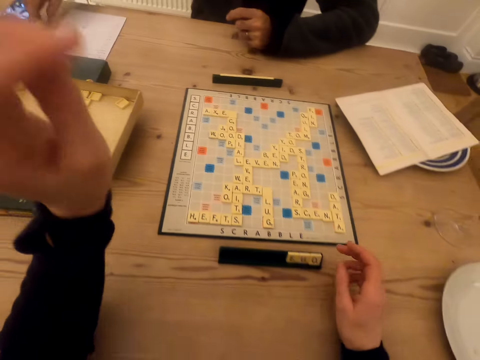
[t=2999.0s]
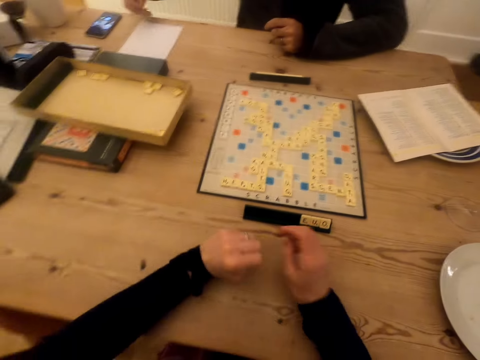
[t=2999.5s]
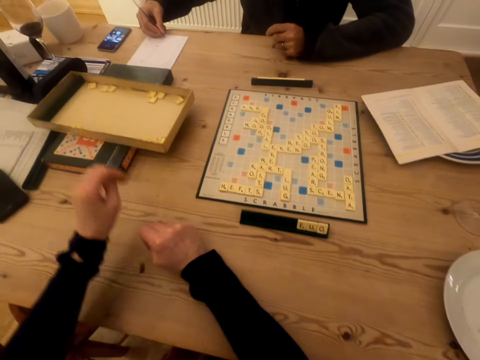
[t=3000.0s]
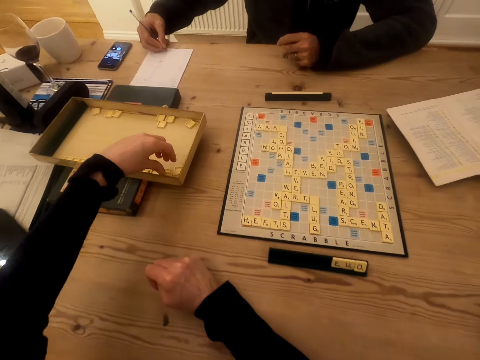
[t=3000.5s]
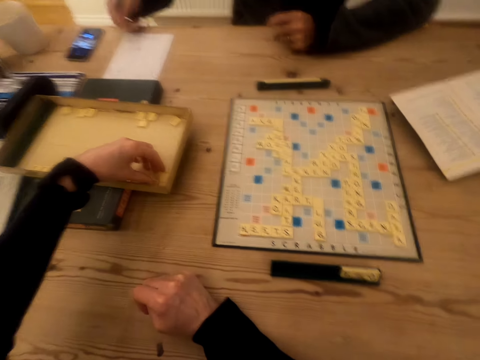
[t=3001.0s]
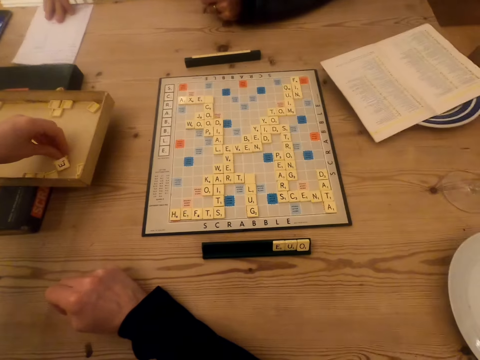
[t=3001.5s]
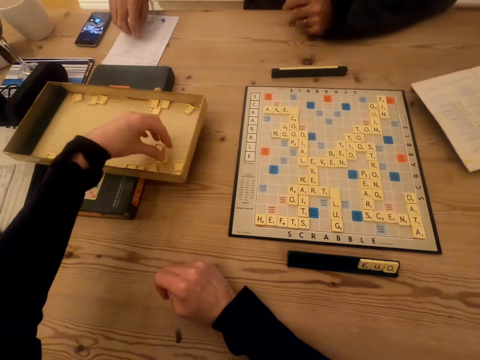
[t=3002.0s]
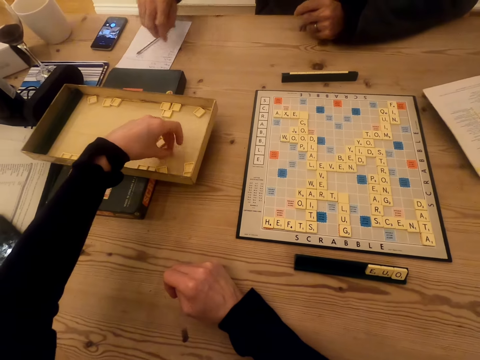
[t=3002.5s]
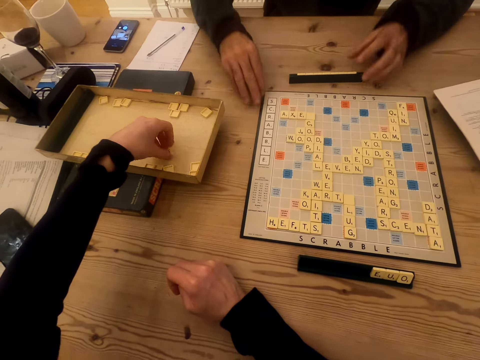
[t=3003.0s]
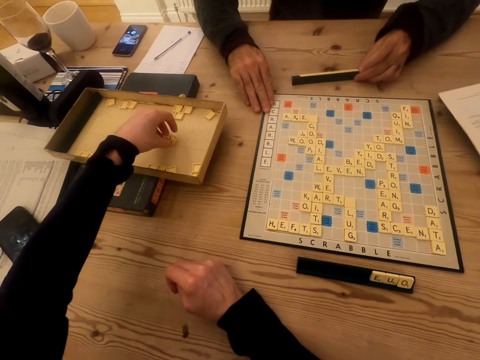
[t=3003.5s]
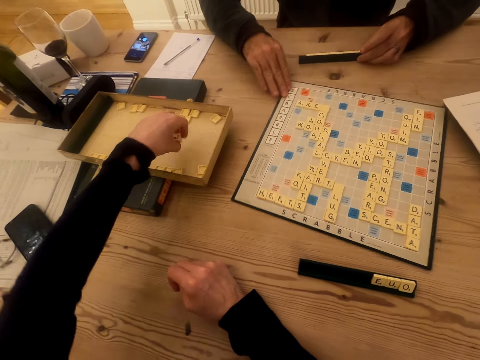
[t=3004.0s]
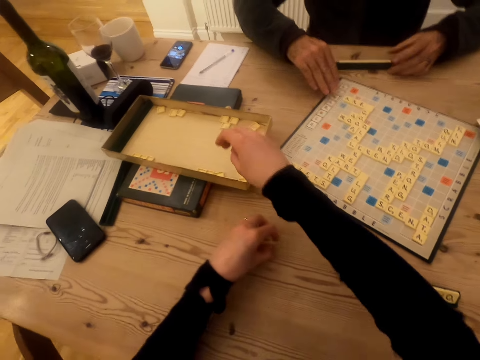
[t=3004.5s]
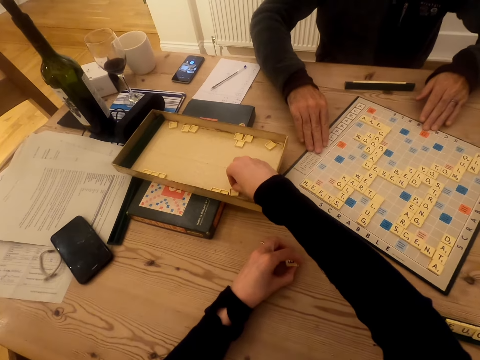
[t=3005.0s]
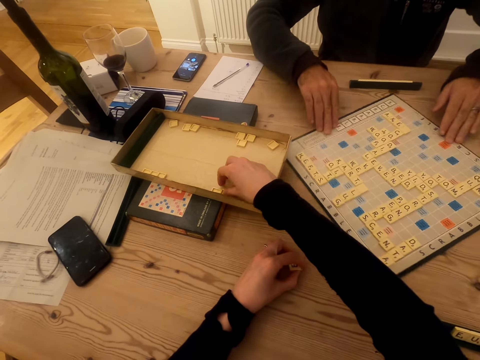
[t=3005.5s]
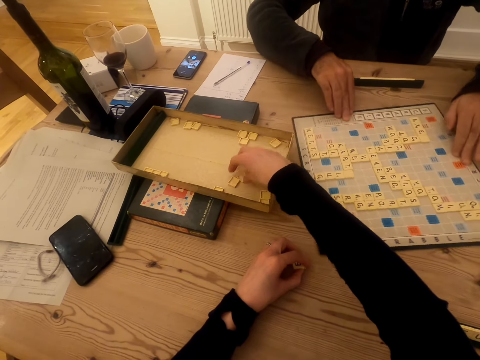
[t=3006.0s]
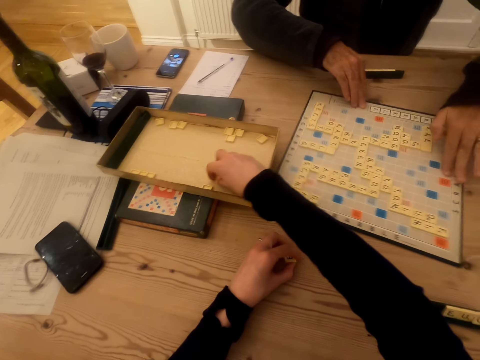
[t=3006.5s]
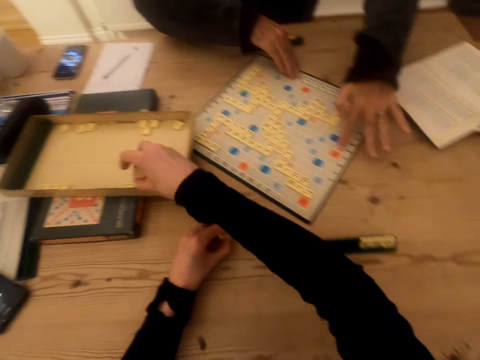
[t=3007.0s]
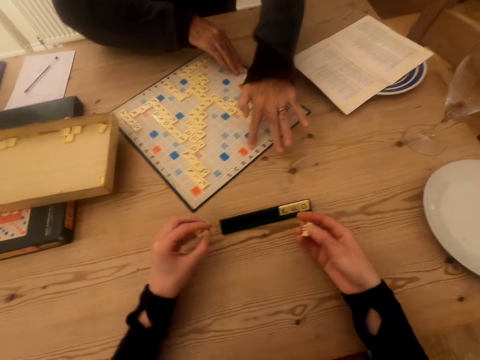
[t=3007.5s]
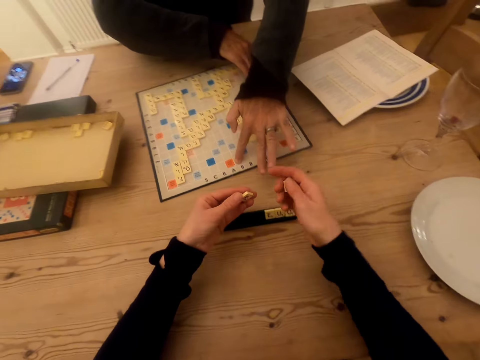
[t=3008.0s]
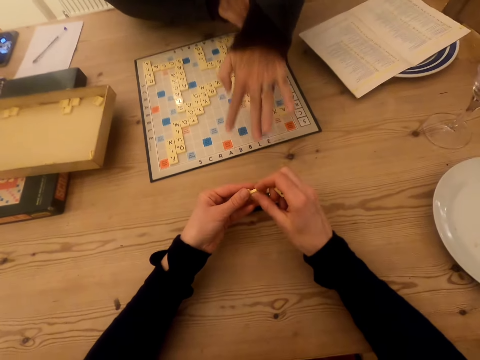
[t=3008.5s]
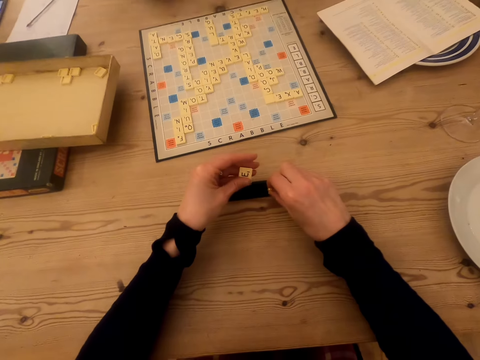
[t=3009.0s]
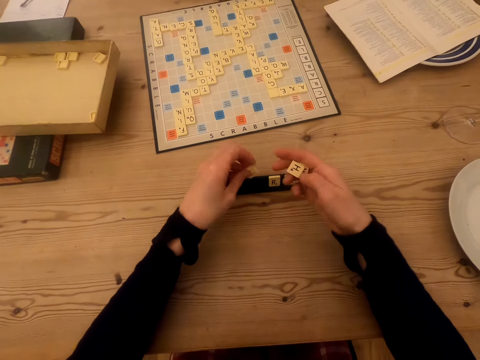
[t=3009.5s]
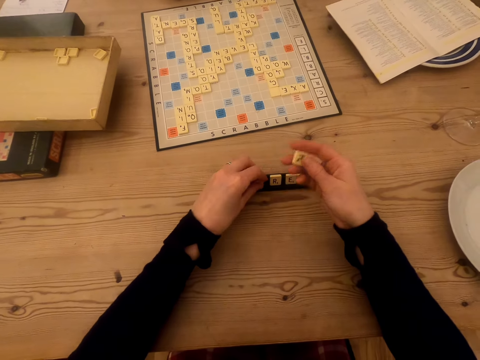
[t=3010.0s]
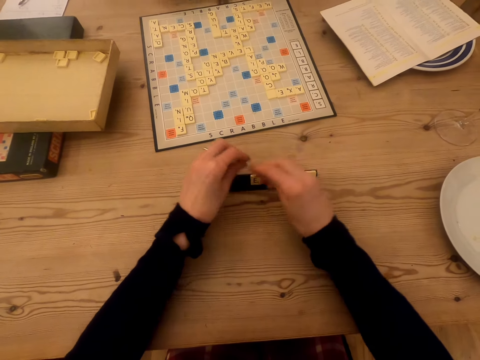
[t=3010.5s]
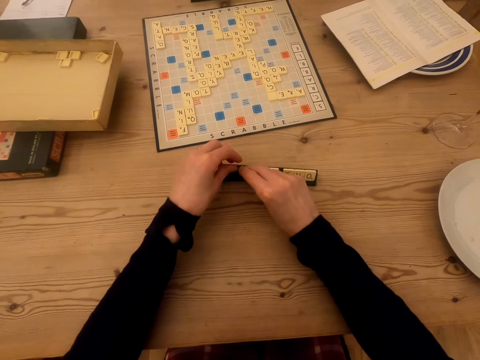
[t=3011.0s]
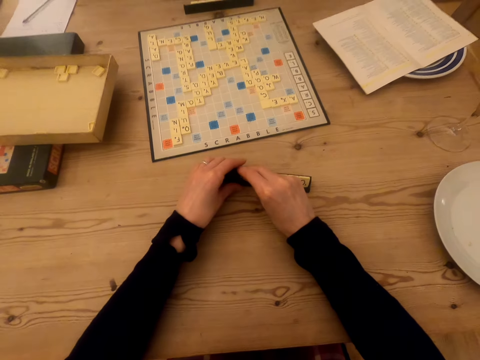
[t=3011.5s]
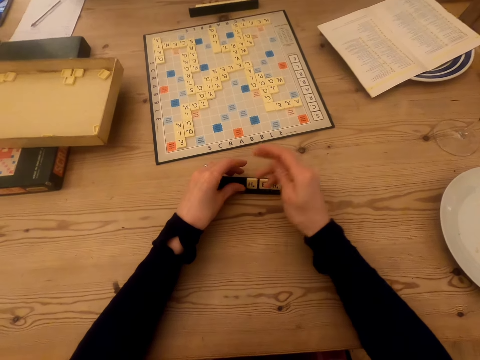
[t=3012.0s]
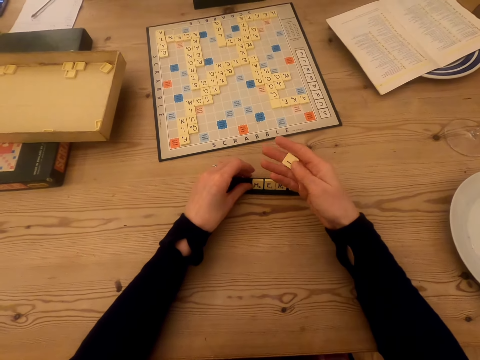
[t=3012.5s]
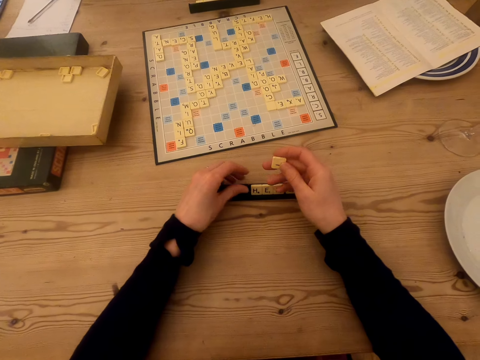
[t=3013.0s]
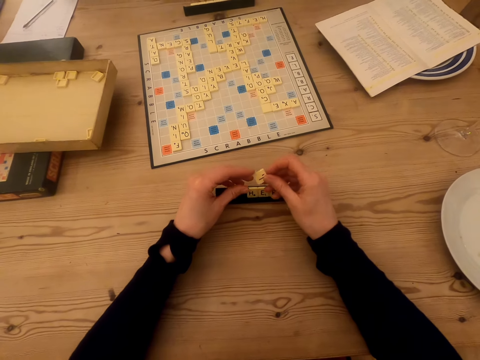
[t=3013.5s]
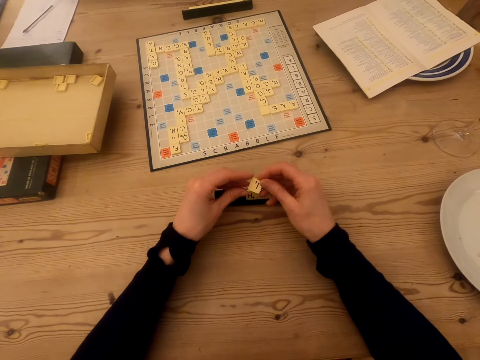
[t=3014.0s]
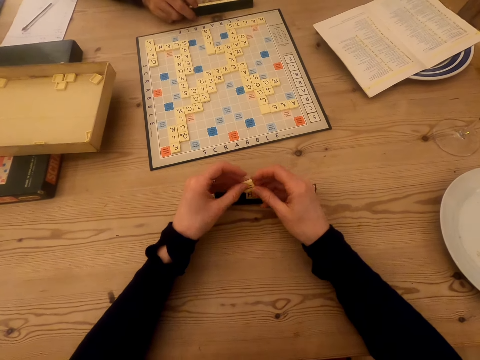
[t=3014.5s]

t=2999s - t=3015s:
The camera wearer raises the hands. A man picks up the pen on the table and writes on a piece of paper. The camera wearer picks up a wood scrabble tile on the box. They talk to the man. They pick up the tiles on the box. The man puts the pen on the table. The camera wearer picks up the wood scrabble tiles on the box. The man rotates the scrabble board and pulls the chalkboard tile place card holder. The man rotates the scrabble board. The camera wearer picks up the tiles on the box. They talk to the man. They play the scrabble game. They put the tile on the chalkboard tile place card holder. They put the tile on the chalkboard tile place card holder again. The man talks to the camera wearer.

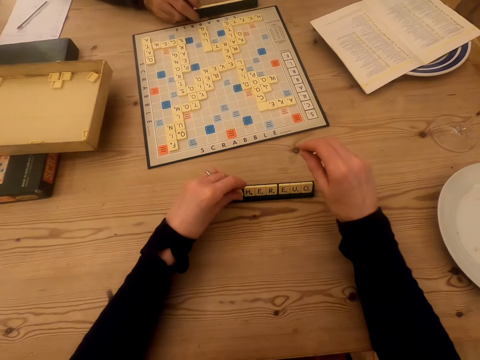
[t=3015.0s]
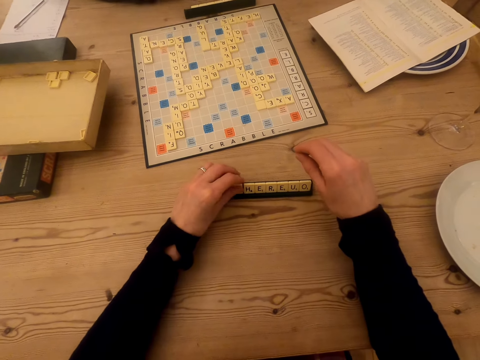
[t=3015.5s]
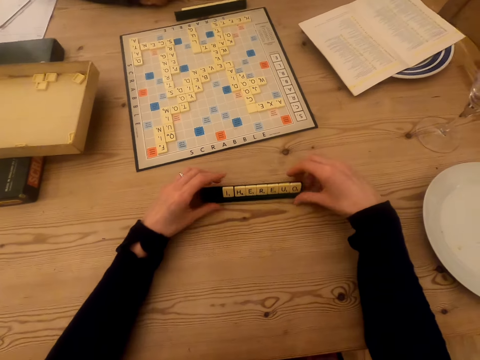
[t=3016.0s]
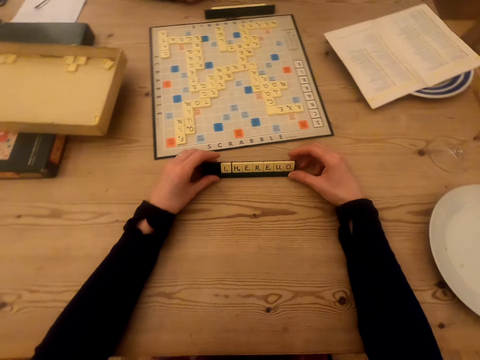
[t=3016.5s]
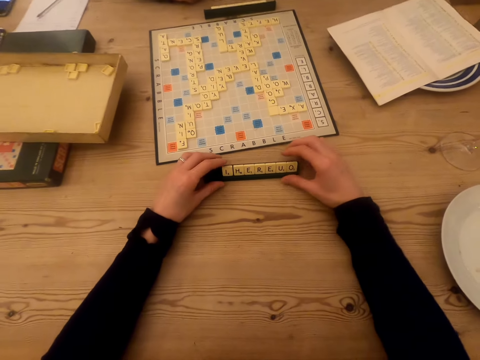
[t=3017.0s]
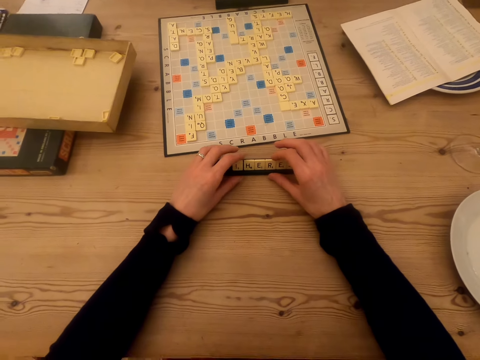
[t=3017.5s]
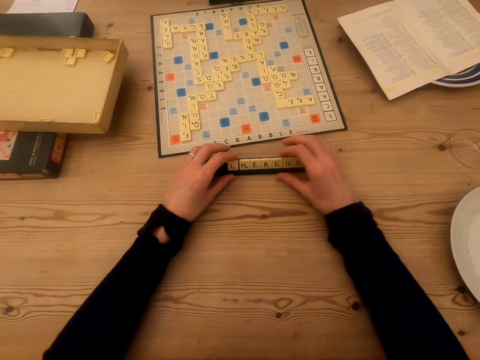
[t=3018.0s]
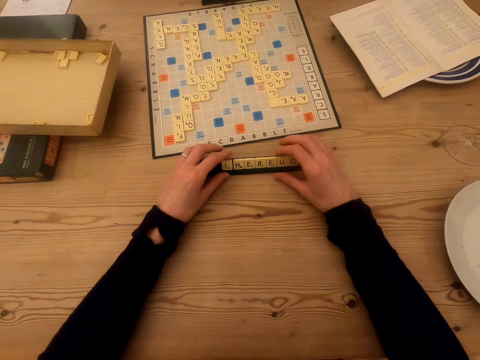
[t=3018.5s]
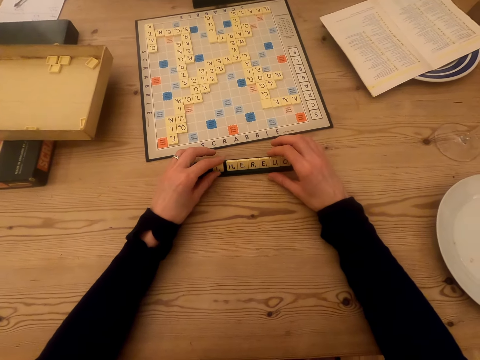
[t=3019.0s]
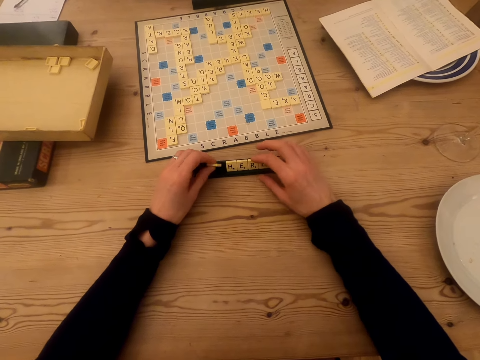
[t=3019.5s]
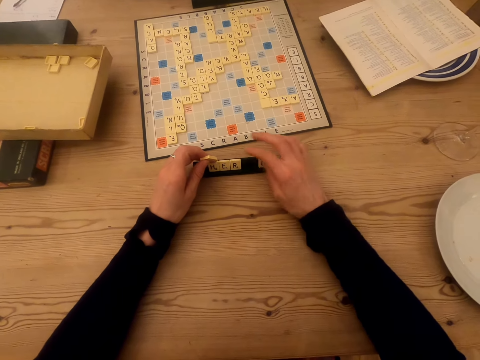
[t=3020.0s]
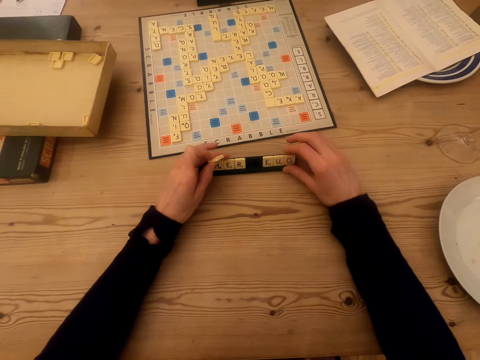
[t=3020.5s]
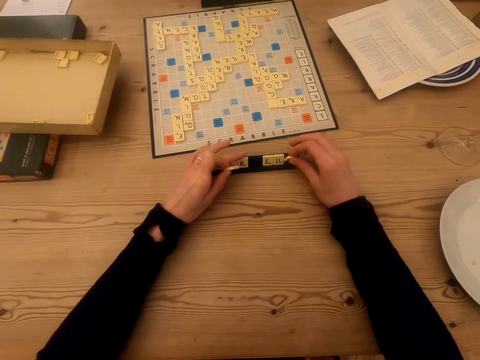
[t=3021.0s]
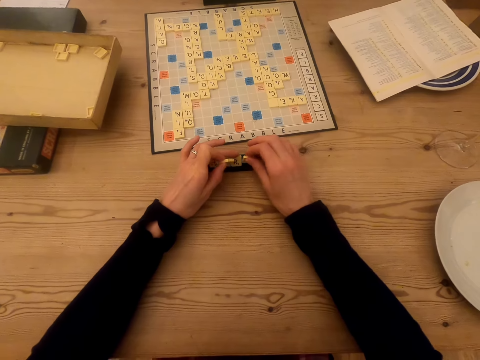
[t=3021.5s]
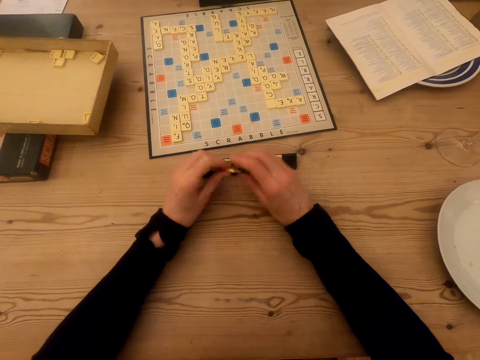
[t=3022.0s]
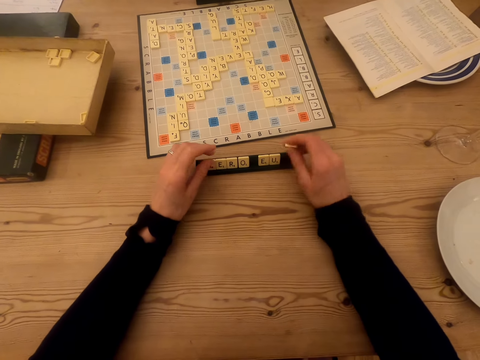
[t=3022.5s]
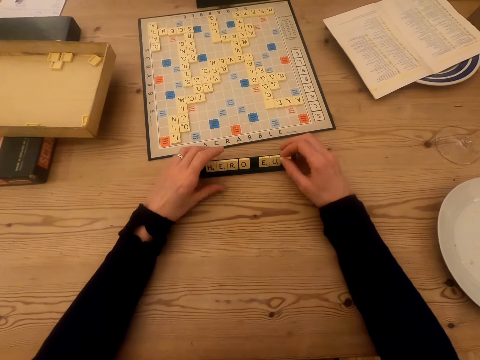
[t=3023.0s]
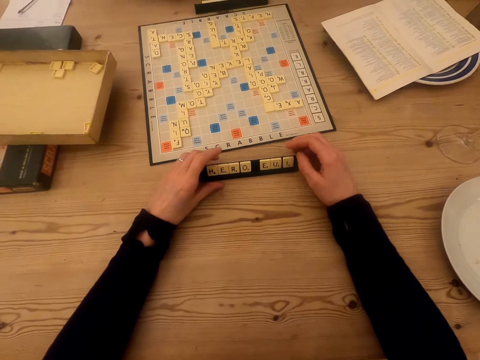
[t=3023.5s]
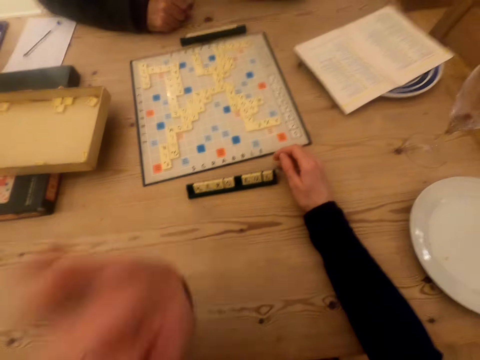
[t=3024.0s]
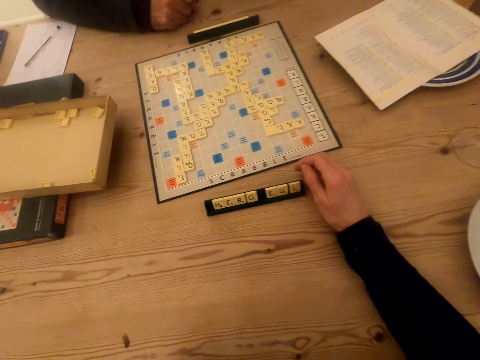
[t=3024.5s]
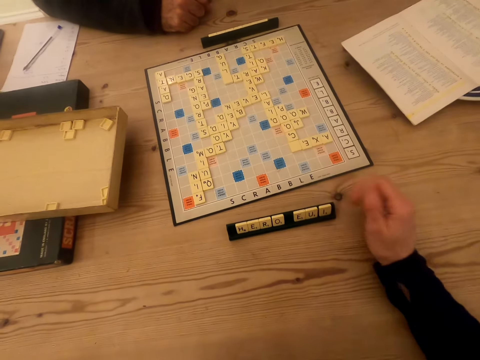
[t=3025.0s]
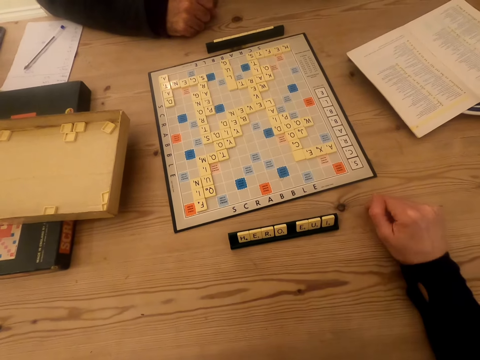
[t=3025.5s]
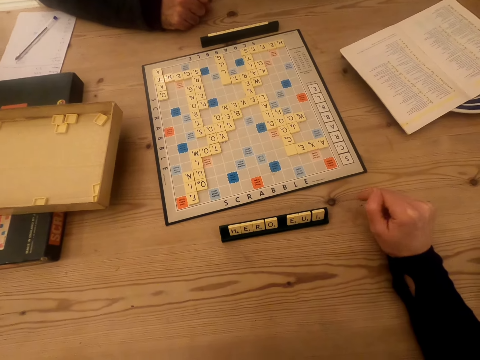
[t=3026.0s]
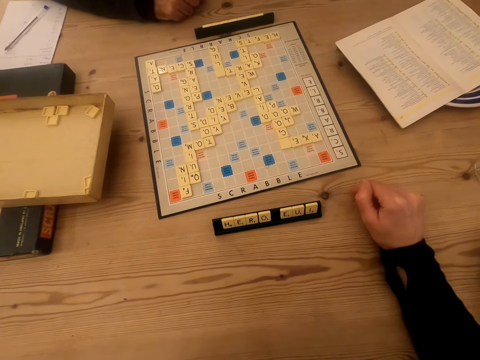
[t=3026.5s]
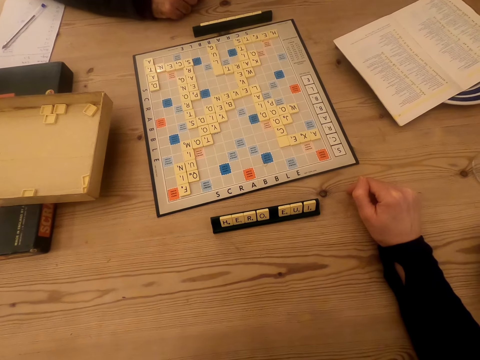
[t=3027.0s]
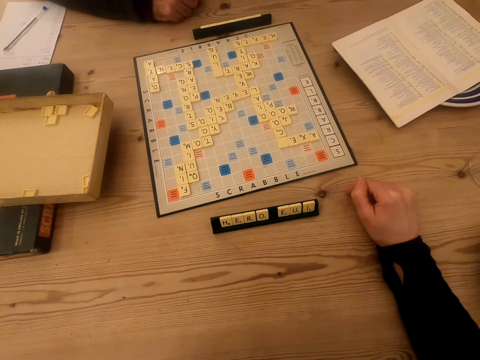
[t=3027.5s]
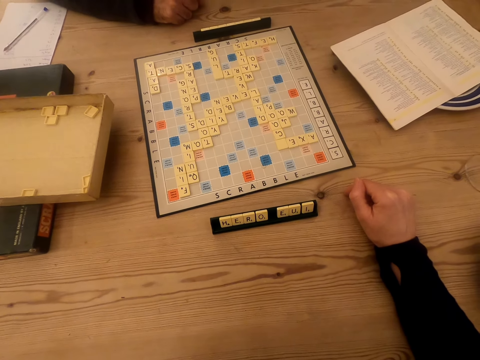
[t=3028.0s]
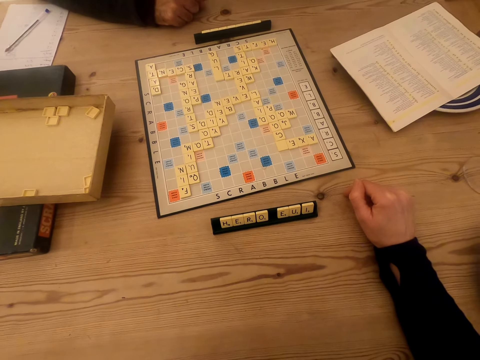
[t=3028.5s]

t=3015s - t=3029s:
The camera wearer touches the chalkboard tile place card holder. She pushes the chalkboard tile place card holder. She arranges the tile on the chalkboard tile place card holder. She lifts her left hand up. She looks at the scrabble board. She knocks the table.
